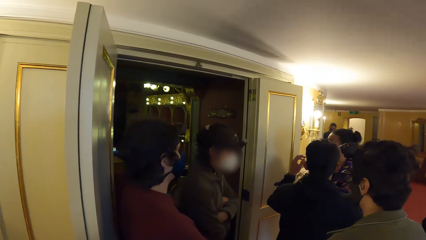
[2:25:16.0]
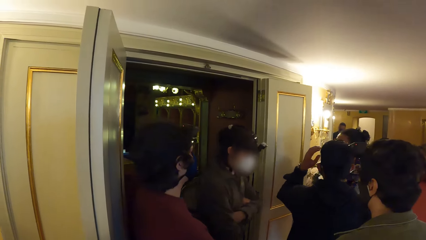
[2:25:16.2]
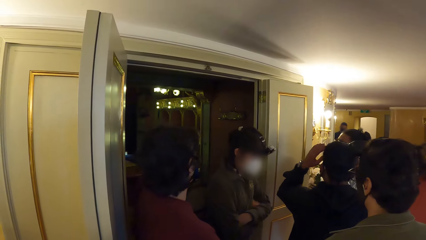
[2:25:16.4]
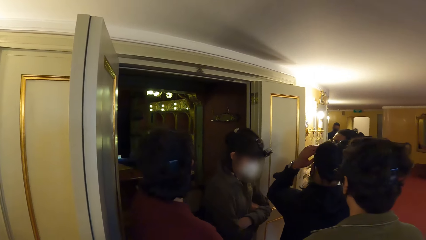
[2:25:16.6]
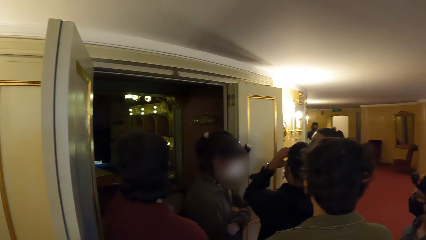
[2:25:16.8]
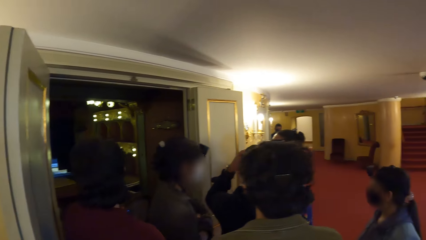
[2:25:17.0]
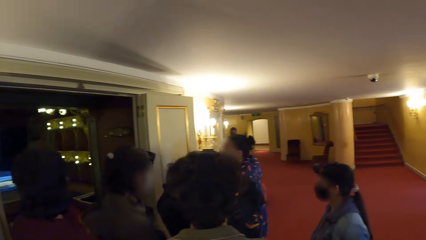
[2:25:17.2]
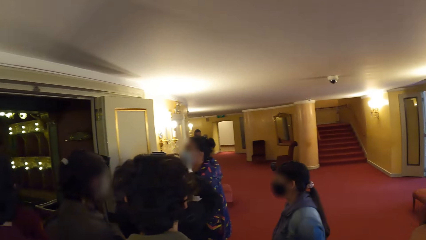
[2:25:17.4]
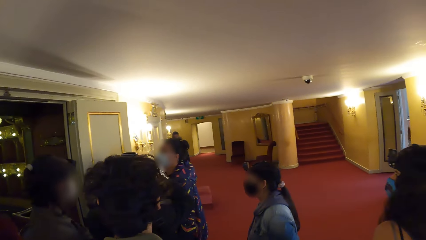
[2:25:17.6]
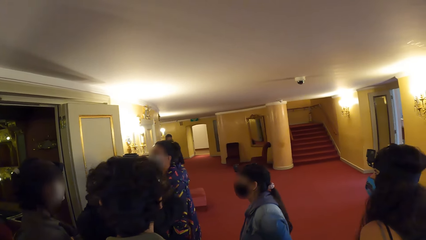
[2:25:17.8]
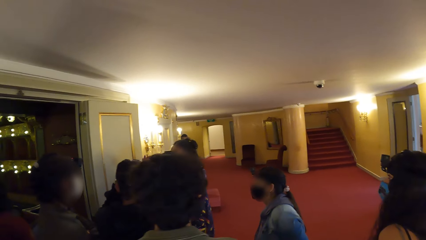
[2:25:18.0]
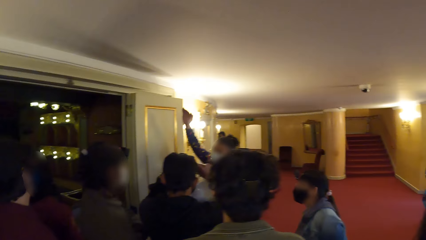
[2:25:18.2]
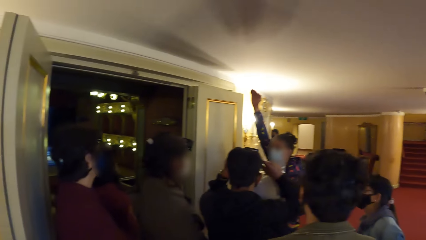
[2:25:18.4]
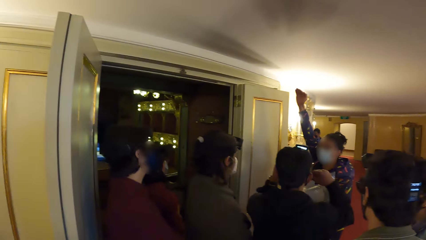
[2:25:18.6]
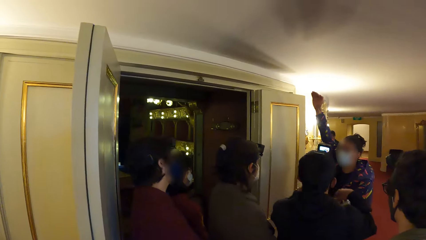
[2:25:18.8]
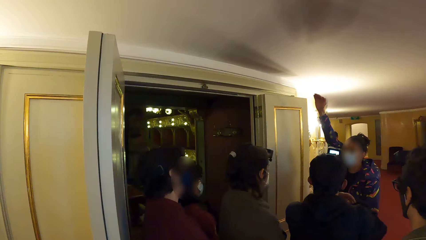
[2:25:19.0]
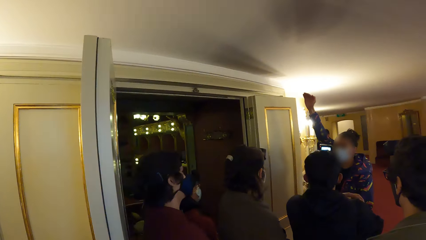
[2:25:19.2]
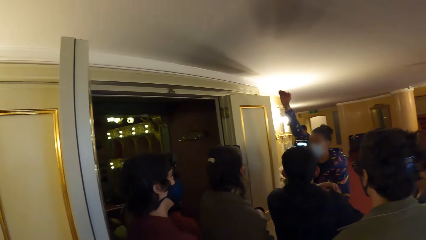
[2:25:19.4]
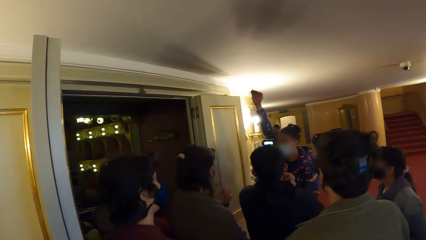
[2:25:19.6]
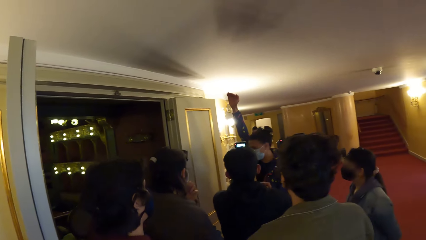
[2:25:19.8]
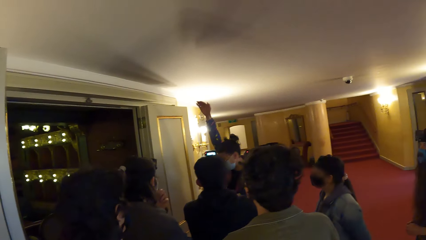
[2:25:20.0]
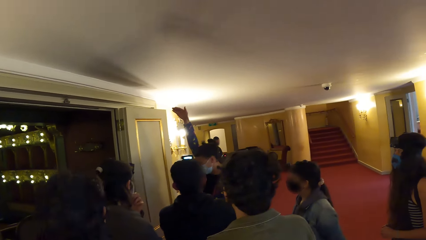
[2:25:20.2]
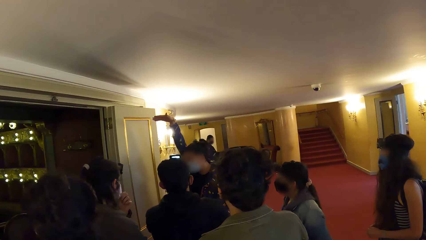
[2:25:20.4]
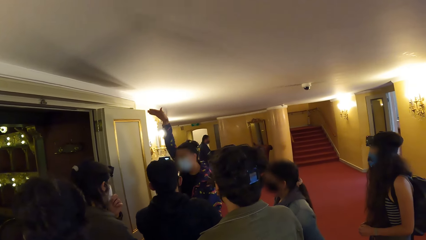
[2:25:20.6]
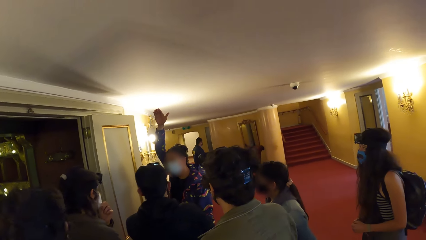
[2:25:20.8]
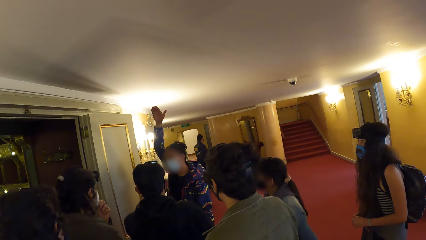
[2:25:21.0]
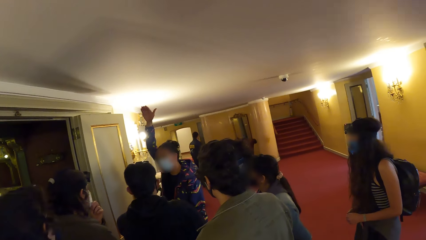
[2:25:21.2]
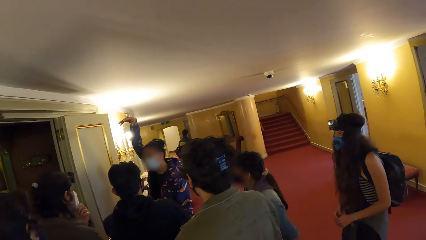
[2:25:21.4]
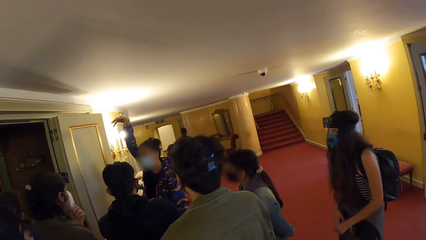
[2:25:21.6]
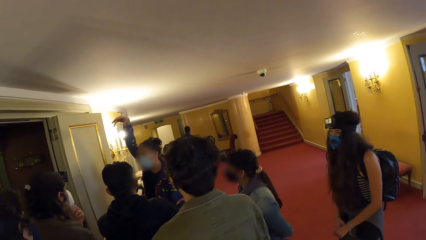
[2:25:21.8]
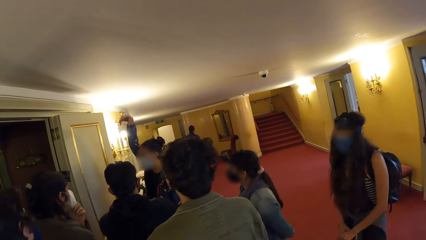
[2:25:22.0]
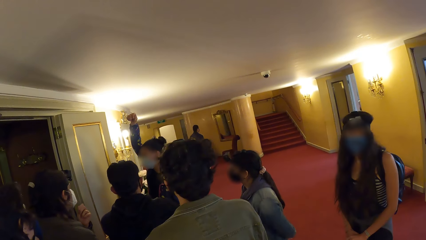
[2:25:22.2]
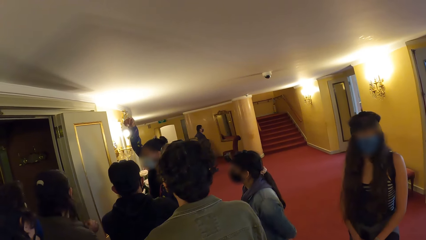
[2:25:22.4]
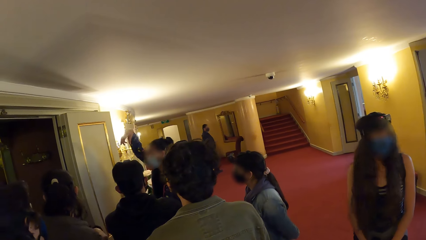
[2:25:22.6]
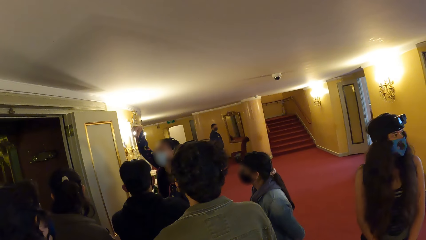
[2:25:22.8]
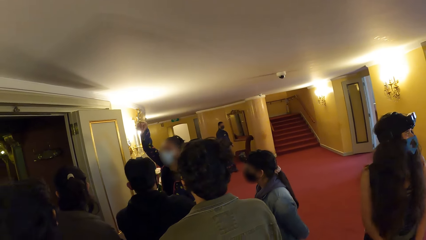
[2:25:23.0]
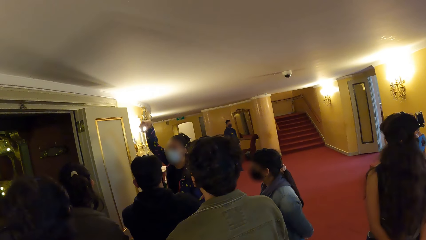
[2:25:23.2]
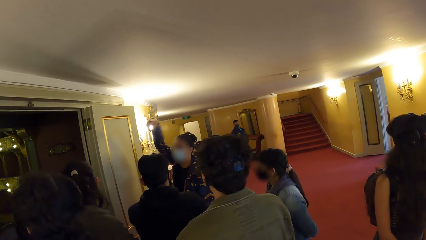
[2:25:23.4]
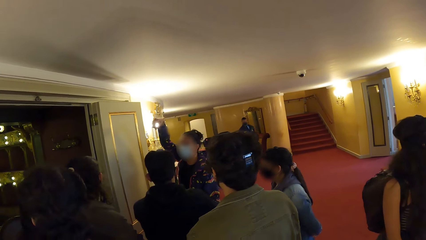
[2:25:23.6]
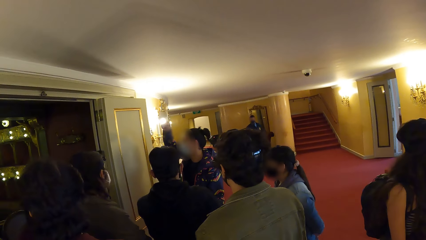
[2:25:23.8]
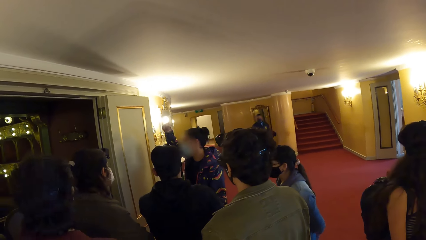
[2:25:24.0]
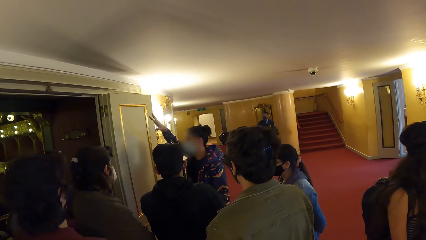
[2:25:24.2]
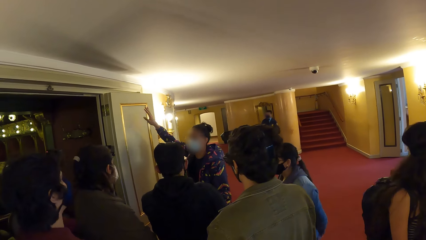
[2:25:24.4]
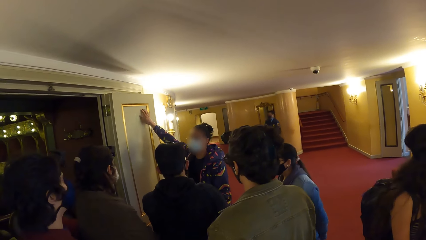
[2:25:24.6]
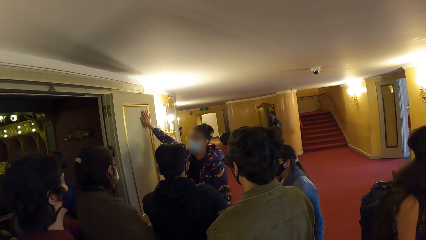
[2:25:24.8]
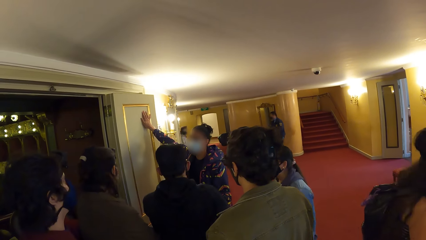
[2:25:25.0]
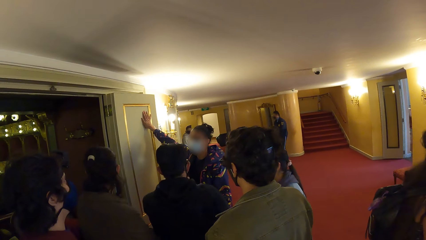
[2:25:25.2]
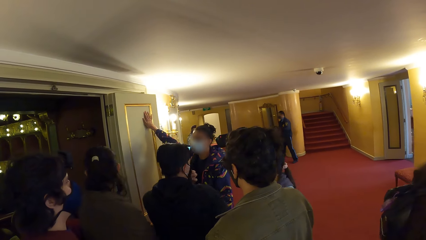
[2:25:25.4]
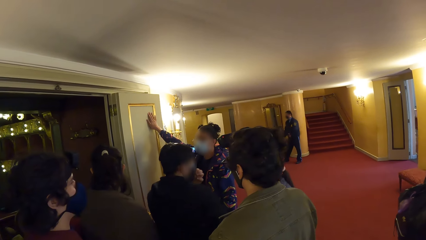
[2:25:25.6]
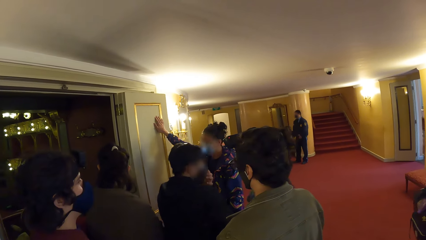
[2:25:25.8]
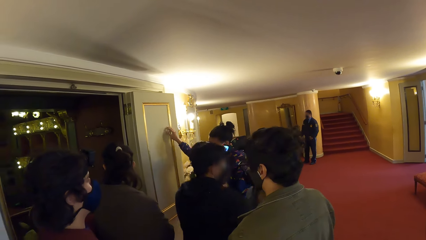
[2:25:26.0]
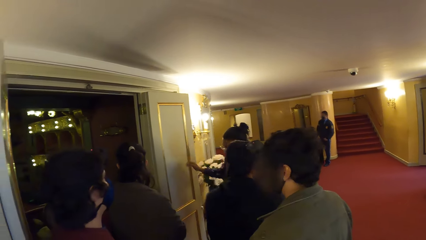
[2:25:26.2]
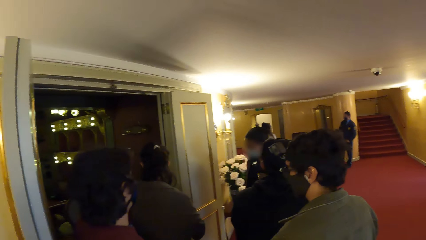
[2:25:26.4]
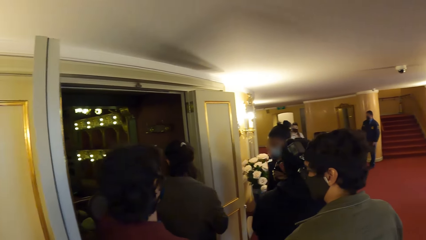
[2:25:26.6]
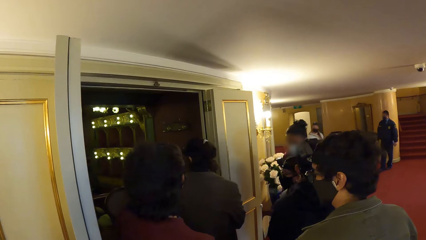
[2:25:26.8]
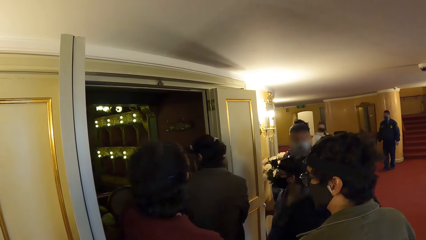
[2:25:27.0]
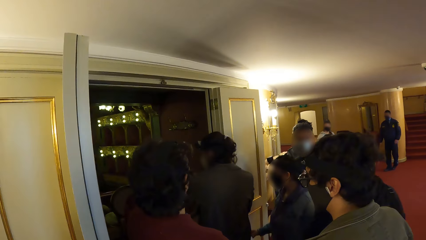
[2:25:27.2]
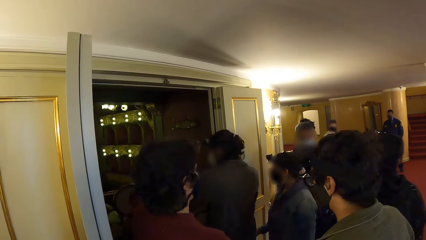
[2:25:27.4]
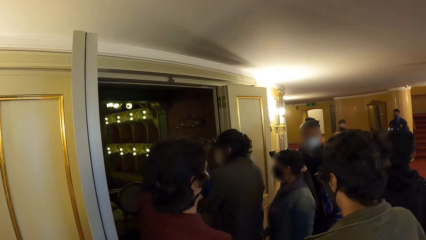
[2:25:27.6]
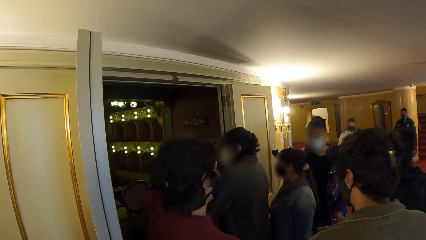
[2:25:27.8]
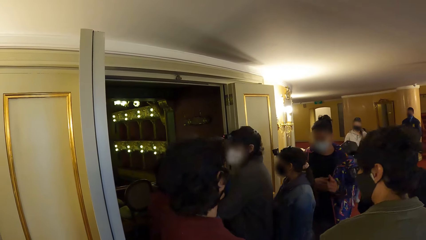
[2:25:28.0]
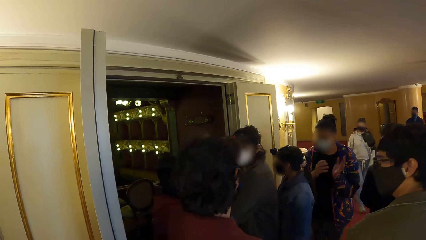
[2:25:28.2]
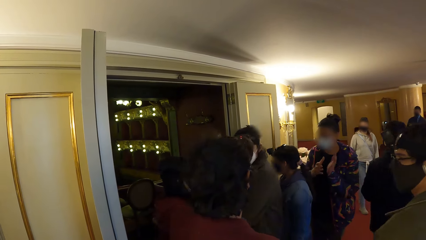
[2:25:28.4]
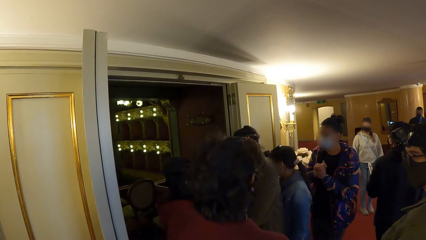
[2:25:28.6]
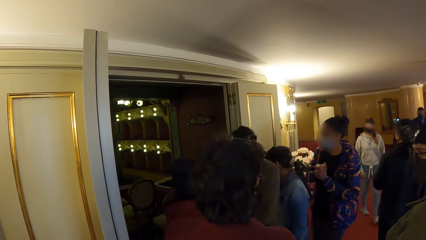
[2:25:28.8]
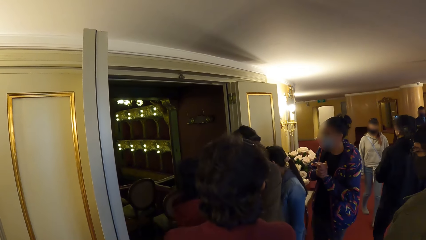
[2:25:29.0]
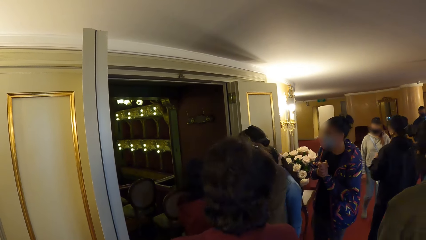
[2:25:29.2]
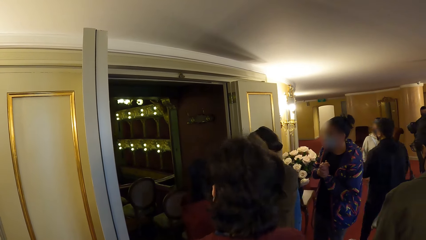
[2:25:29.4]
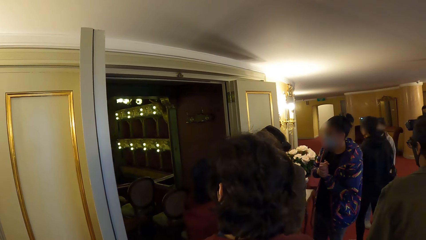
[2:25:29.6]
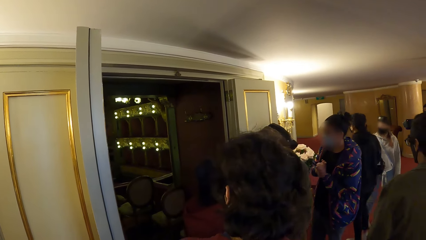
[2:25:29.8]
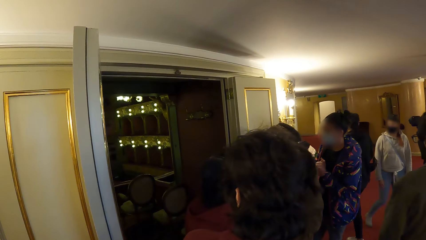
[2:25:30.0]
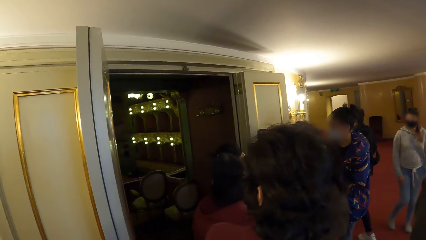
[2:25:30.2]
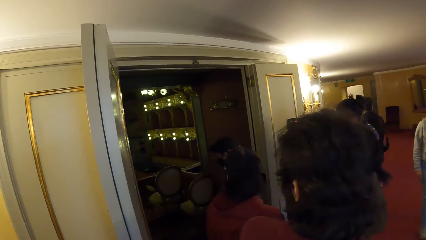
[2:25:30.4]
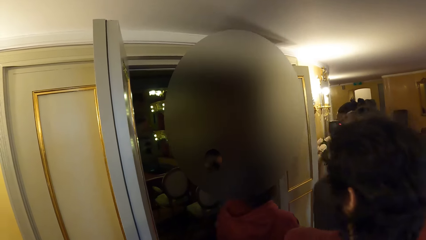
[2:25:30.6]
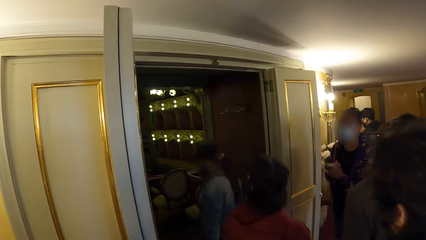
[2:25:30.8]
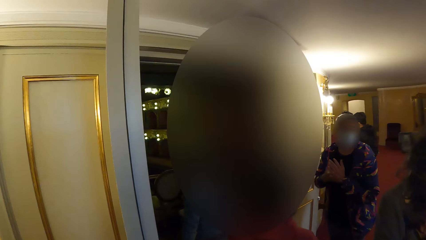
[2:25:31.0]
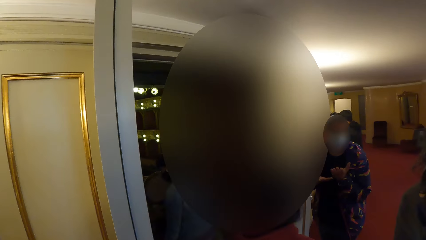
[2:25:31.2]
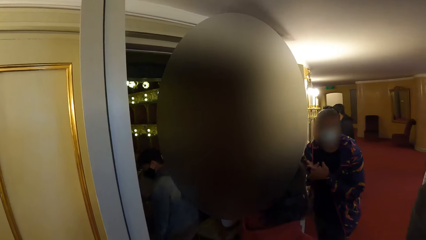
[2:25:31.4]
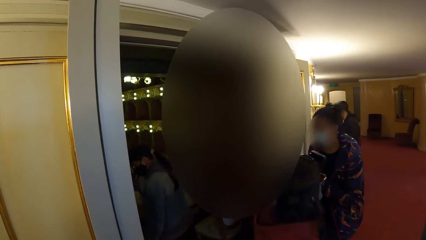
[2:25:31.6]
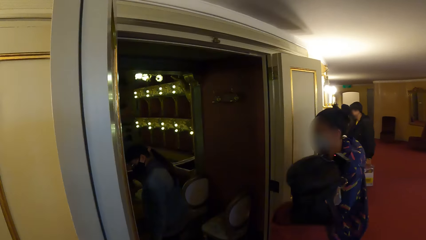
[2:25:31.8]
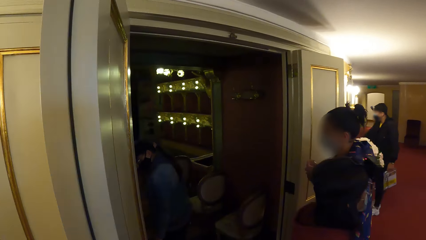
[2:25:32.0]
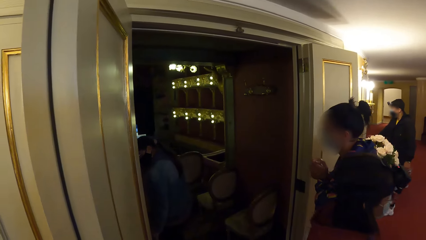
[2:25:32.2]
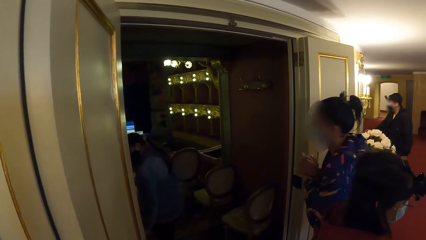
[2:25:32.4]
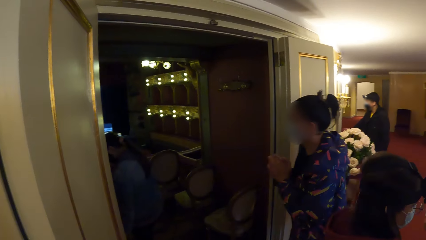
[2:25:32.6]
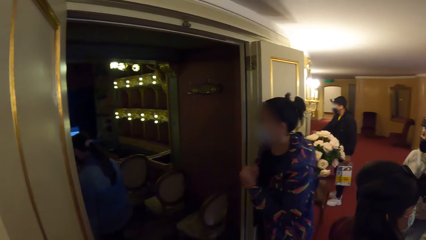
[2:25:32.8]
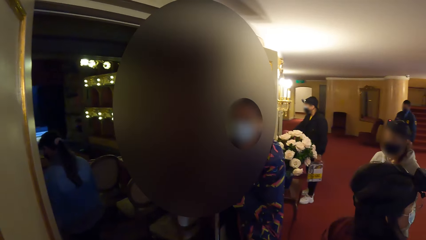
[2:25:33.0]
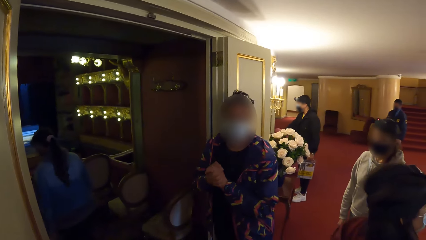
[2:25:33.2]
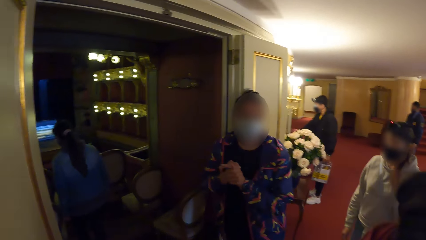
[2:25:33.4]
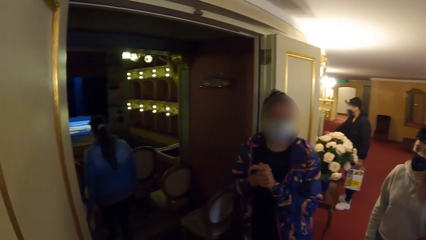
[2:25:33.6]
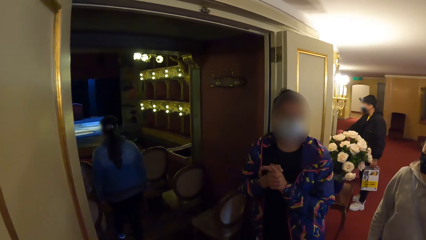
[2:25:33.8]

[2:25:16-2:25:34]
A person moves the right hand.
